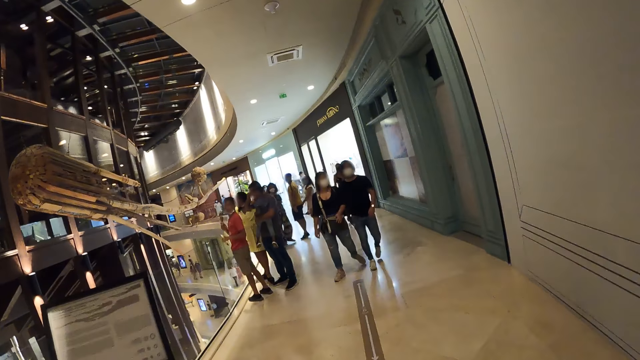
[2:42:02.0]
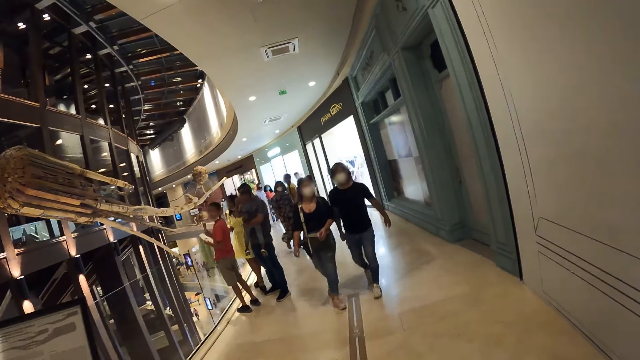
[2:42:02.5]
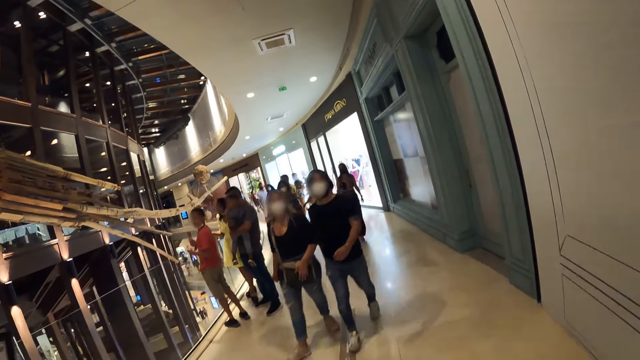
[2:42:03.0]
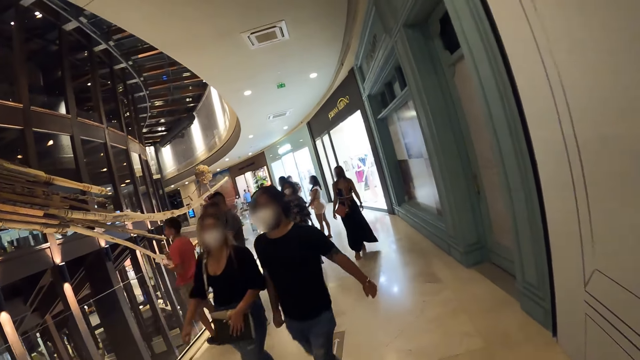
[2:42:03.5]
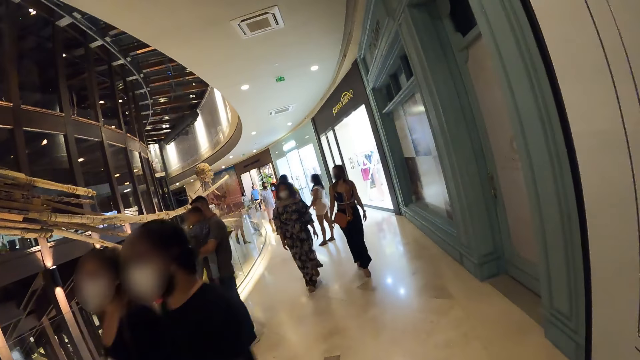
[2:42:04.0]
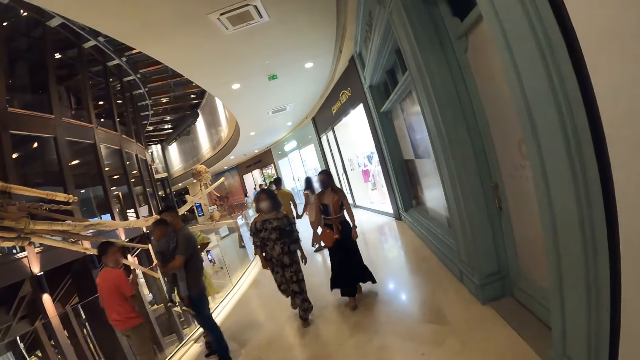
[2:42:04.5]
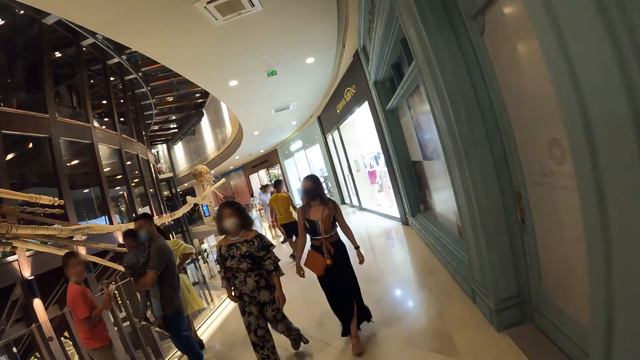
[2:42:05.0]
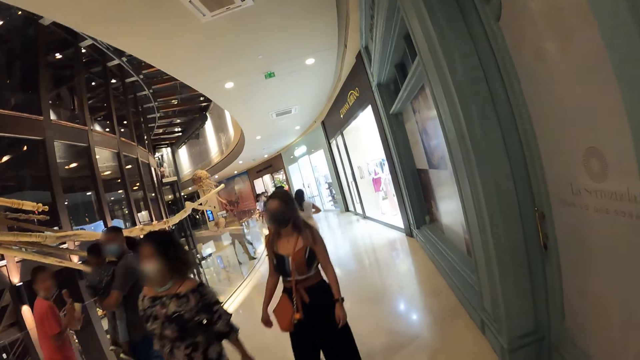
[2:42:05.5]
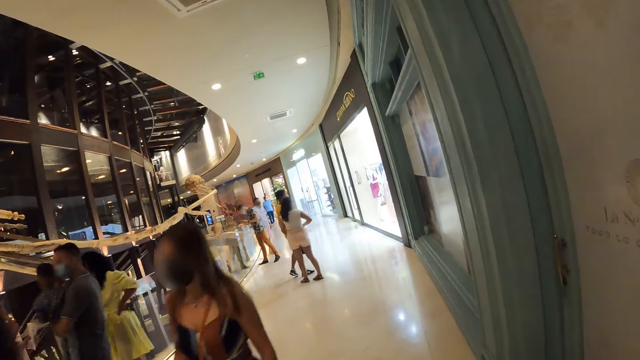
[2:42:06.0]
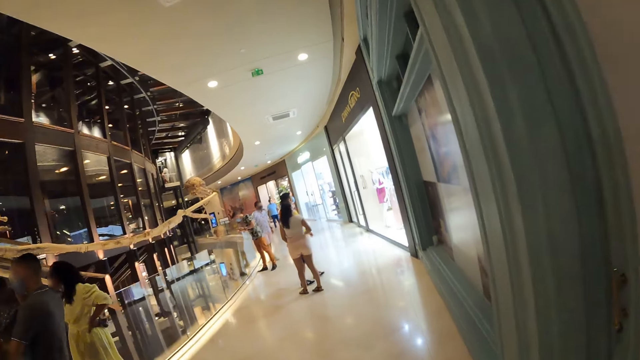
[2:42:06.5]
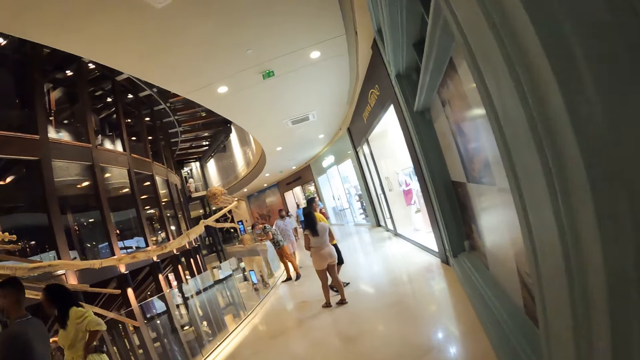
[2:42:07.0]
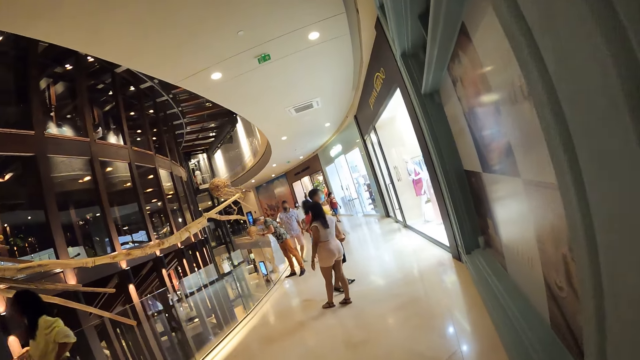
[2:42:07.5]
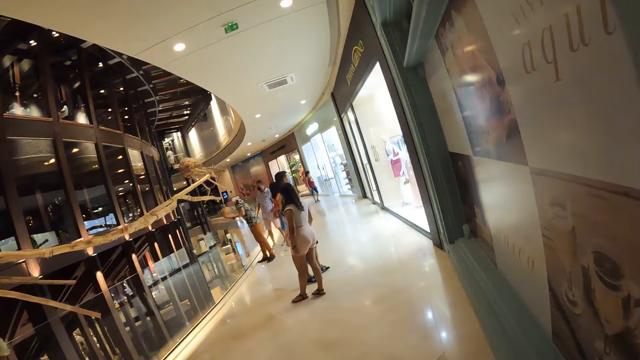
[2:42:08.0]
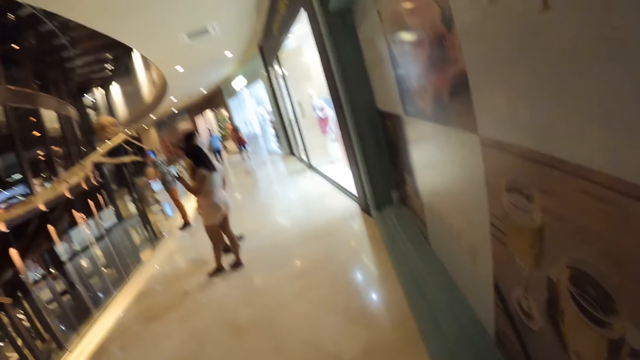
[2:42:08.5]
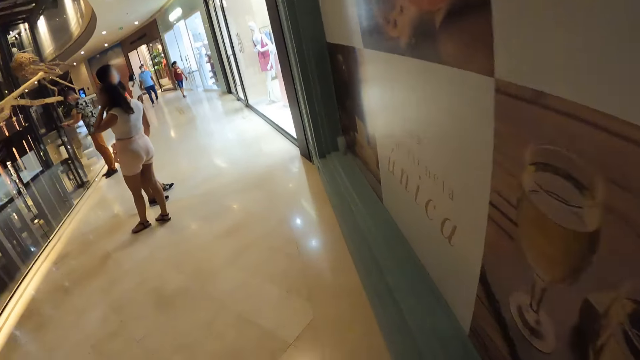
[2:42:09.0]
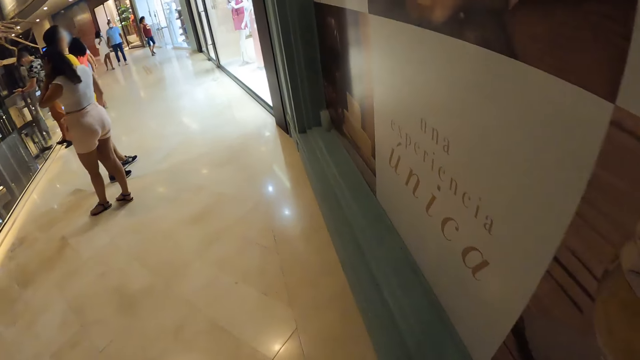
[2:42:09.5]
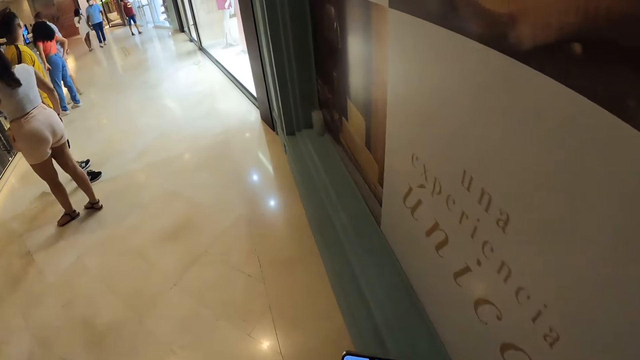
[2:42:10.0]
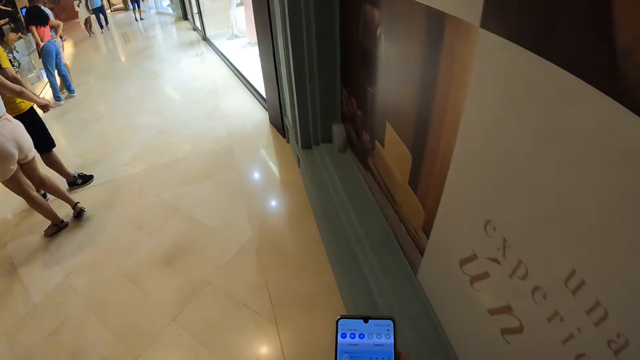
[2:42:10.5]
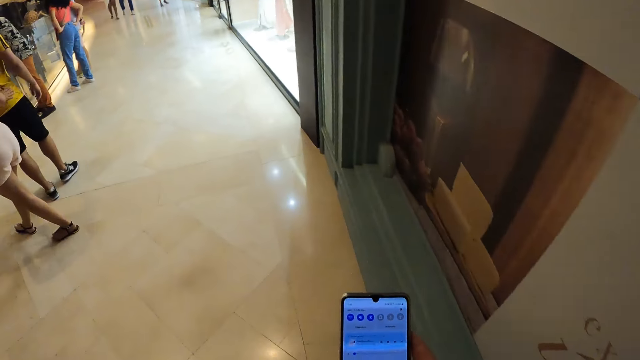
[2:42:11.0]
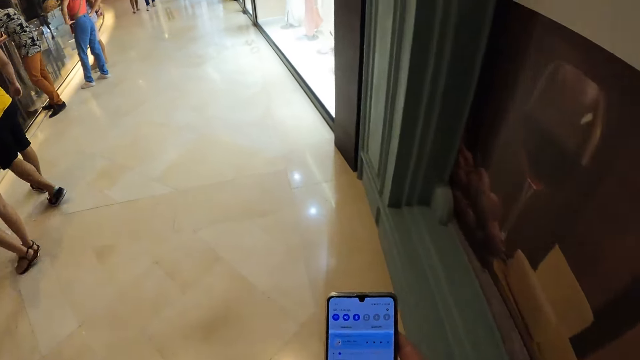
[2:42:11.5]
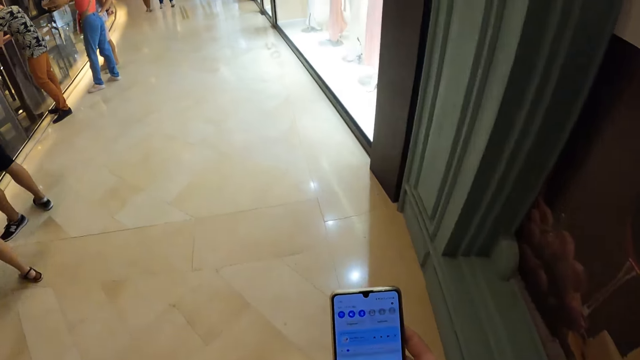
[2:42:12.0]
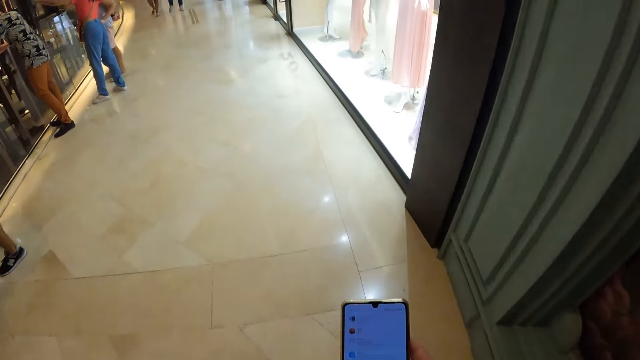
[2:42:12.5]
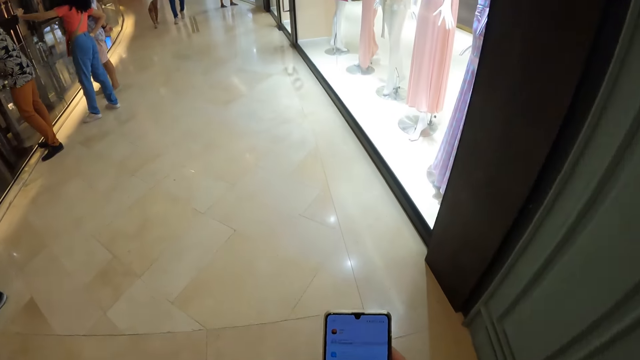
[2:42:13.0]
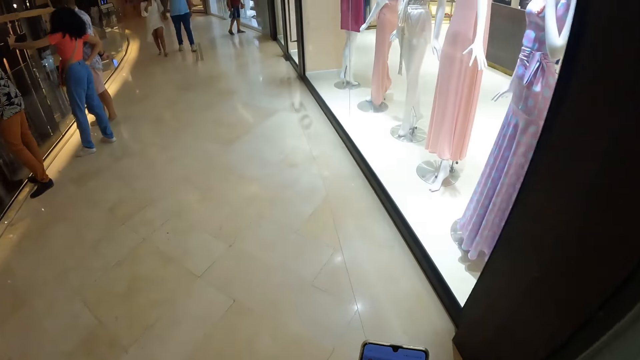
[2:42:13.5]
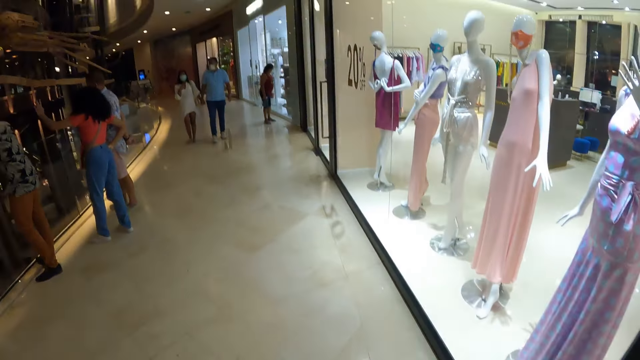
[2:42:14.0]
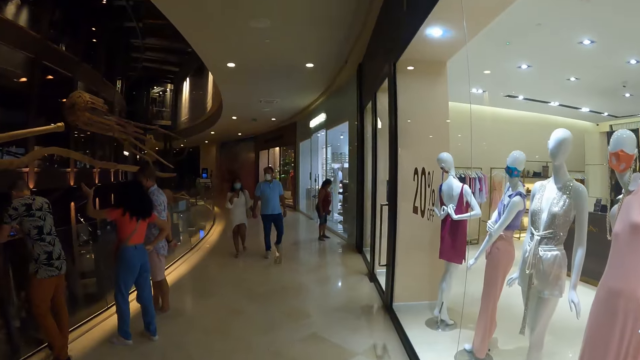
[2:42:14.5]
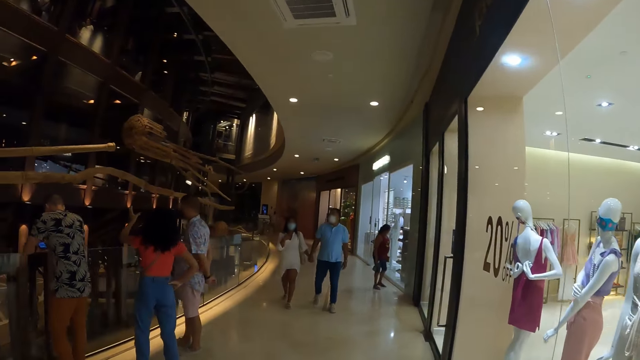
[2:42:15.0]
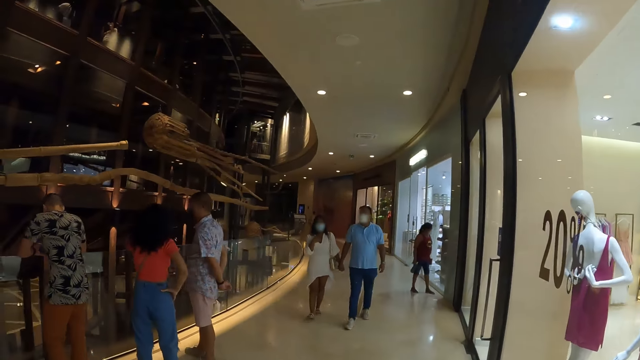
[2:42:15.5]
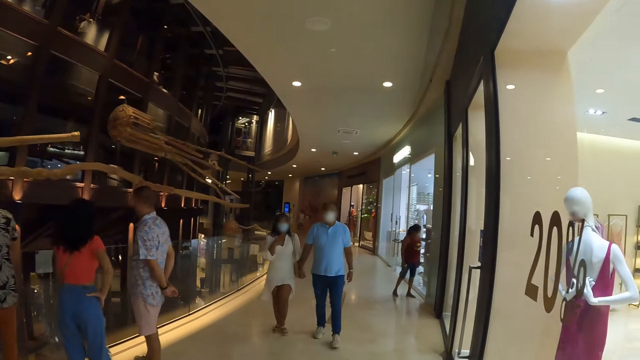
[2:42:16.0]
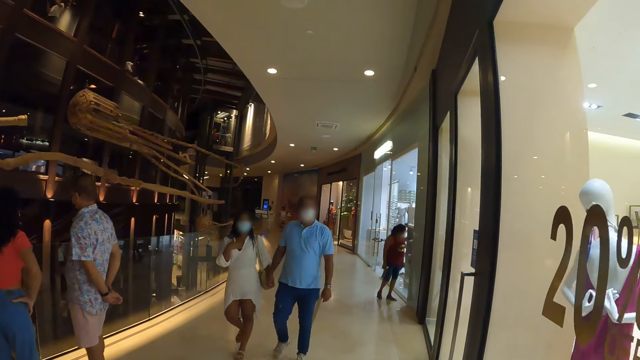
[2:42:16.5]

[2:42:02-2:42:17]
The camera wearer looks around in a room of a building. They hold a mobile phone.

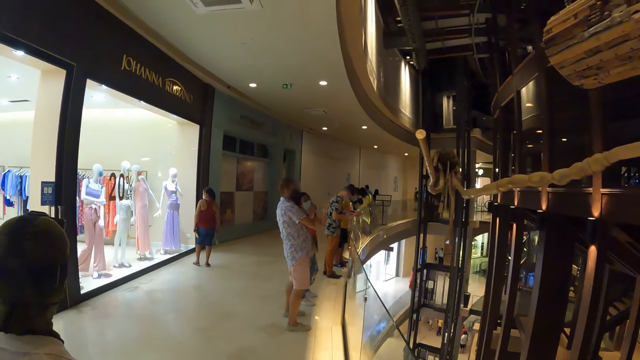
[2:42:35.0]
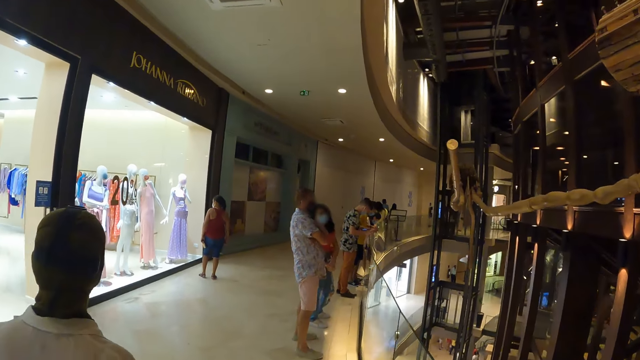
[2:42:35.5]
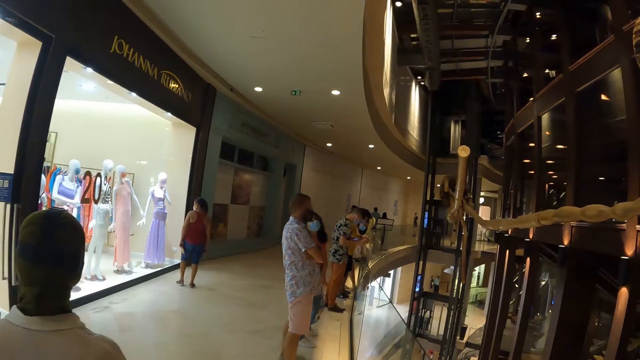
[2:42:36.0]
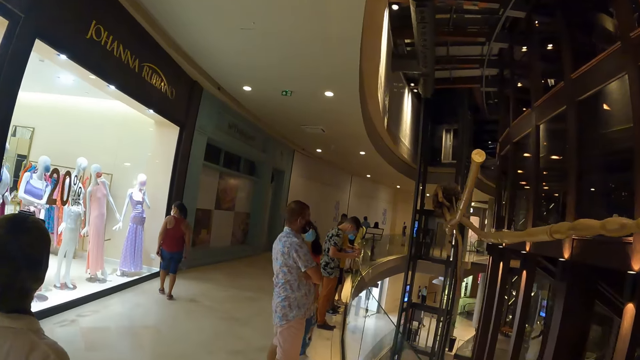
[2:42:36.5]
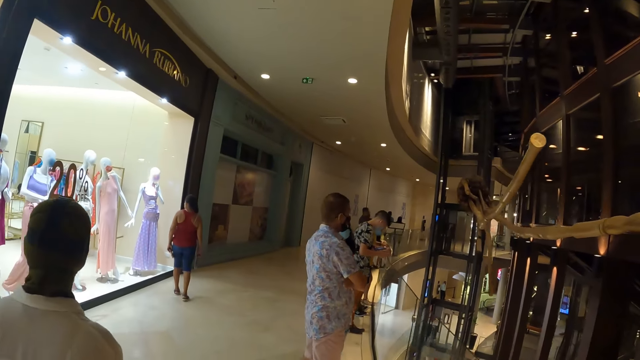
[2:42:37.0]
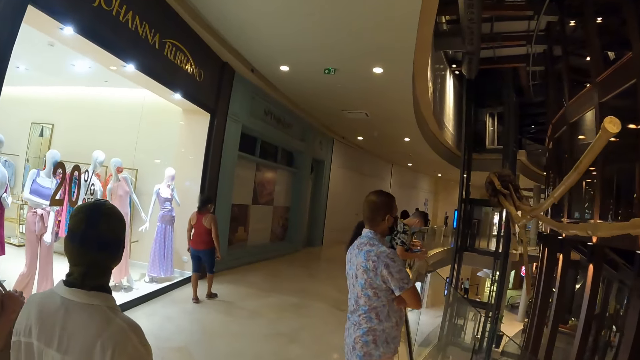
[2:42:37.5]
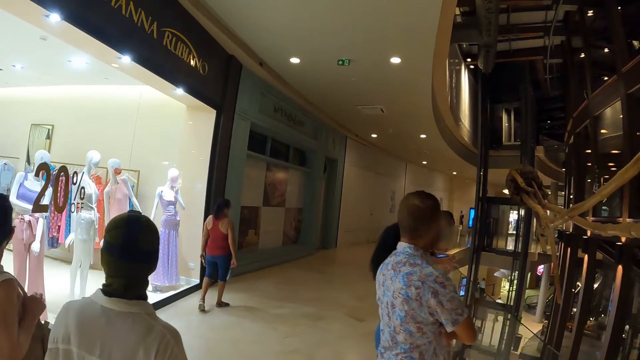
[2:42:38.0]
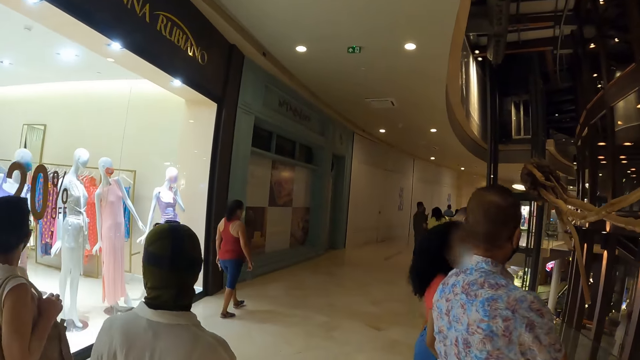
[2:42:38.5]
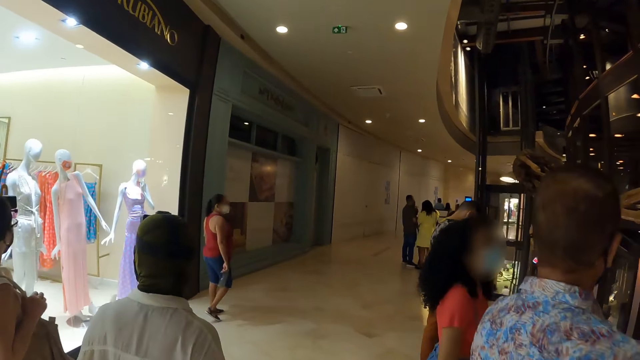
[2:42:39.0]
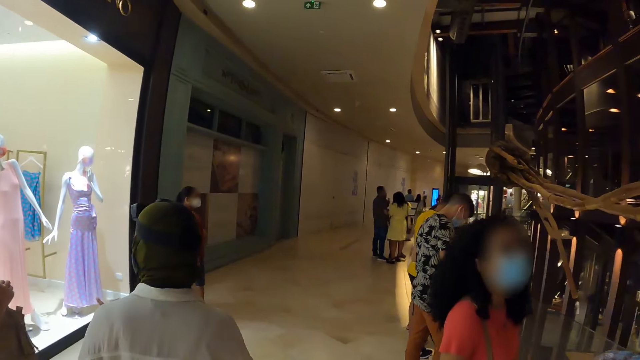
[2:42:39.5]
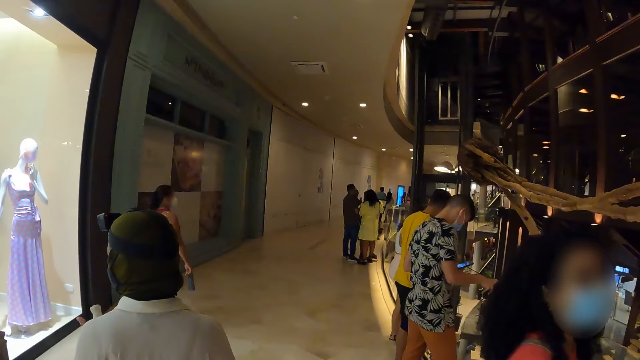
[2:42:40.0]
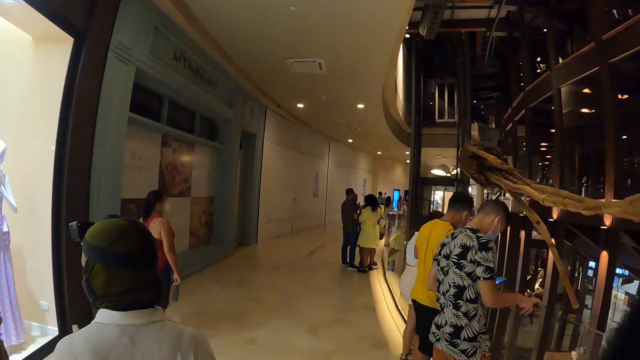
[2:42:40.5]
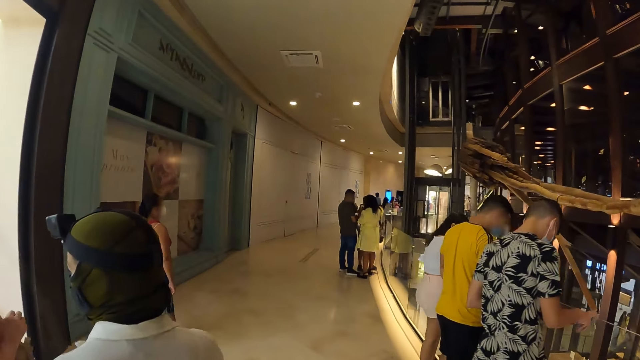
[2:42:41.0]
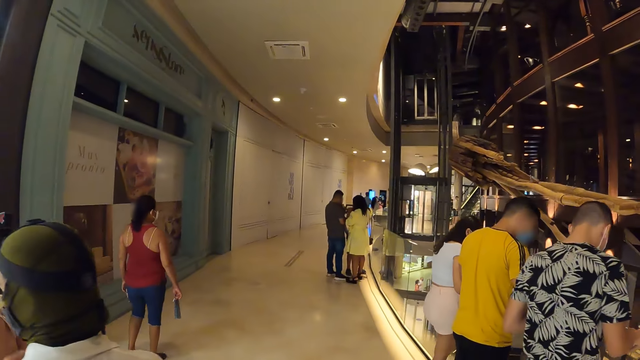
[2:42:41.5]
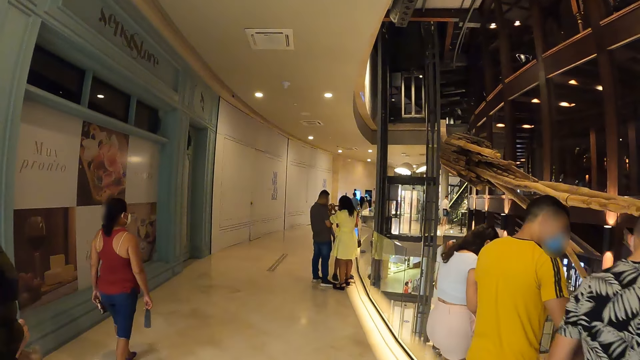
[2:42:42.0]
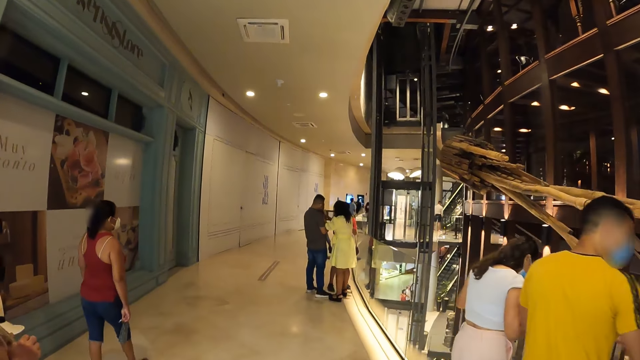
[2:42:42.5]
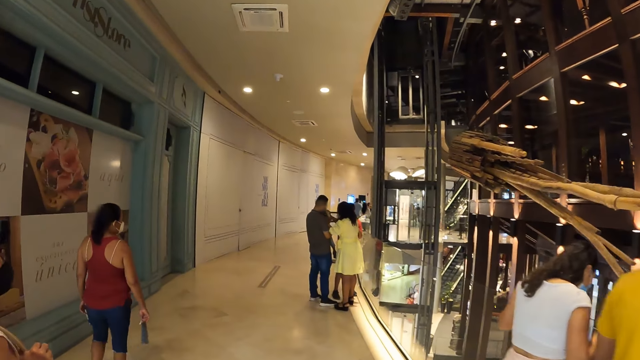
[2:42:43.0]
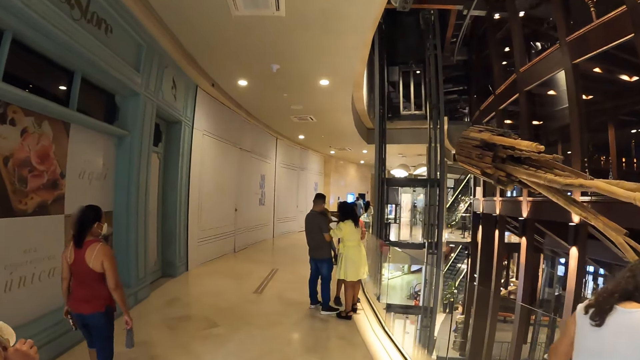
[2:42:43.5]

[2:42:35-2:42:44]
A man holds a phone with his left hand. A woman interacts with a baby.
